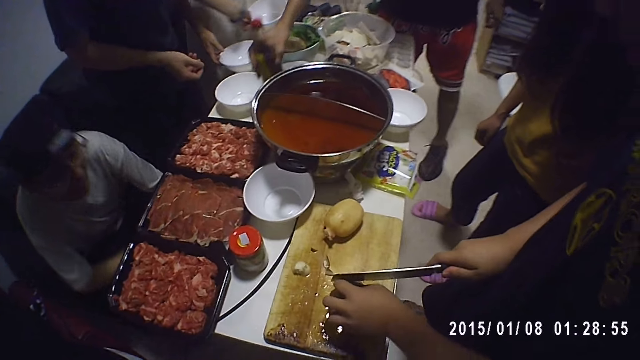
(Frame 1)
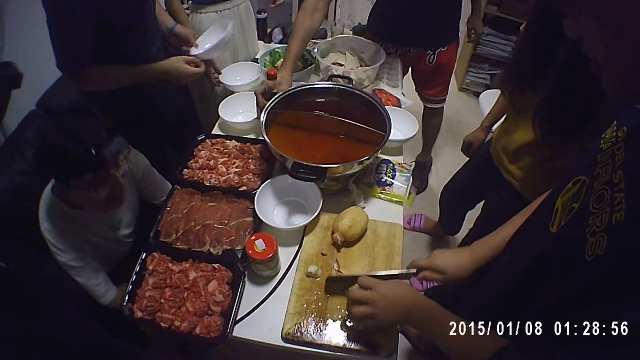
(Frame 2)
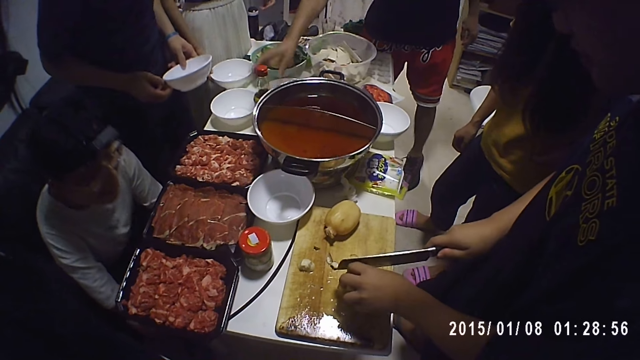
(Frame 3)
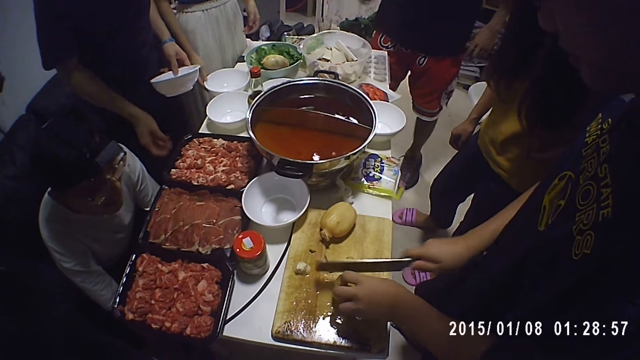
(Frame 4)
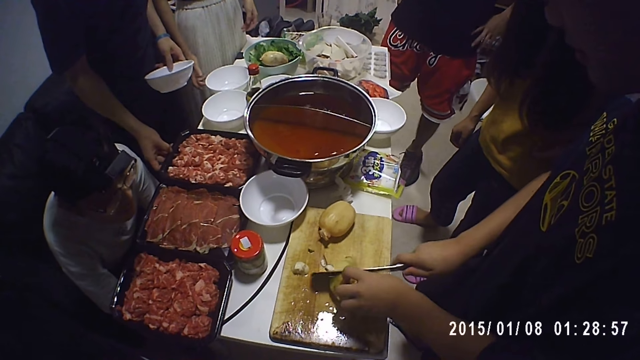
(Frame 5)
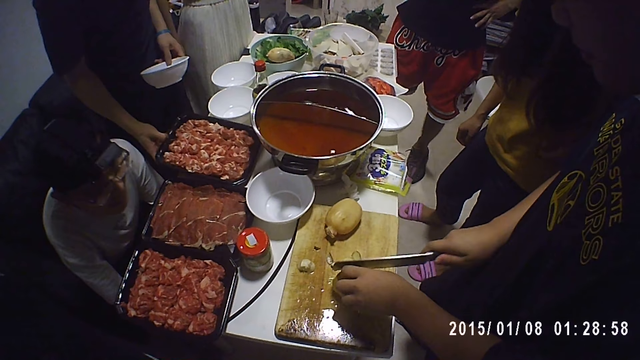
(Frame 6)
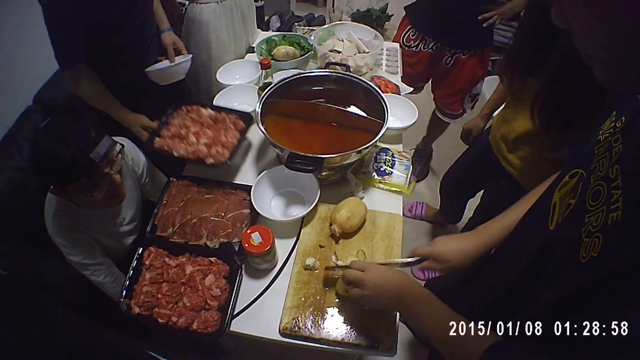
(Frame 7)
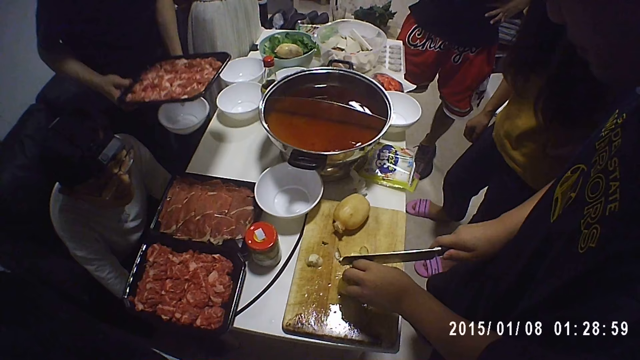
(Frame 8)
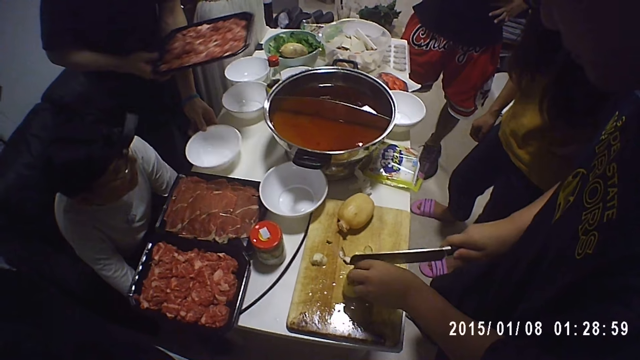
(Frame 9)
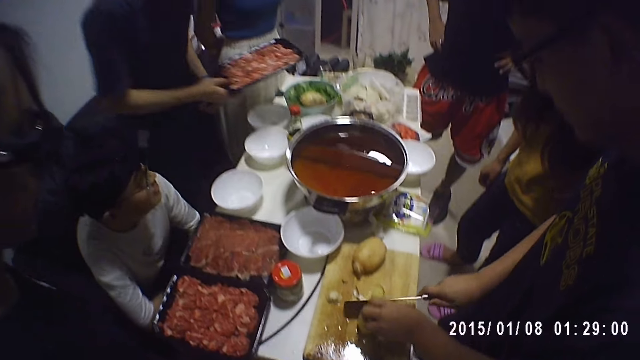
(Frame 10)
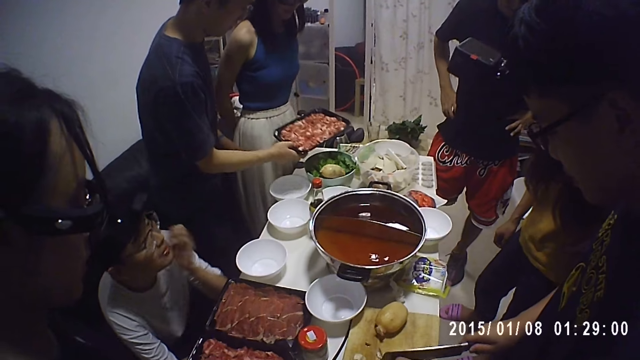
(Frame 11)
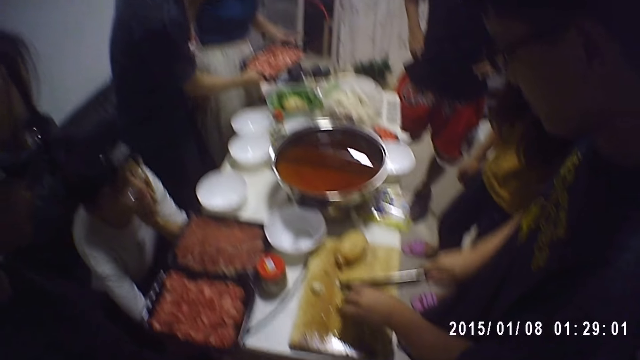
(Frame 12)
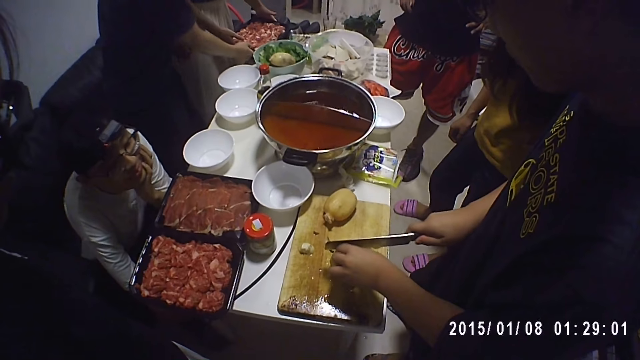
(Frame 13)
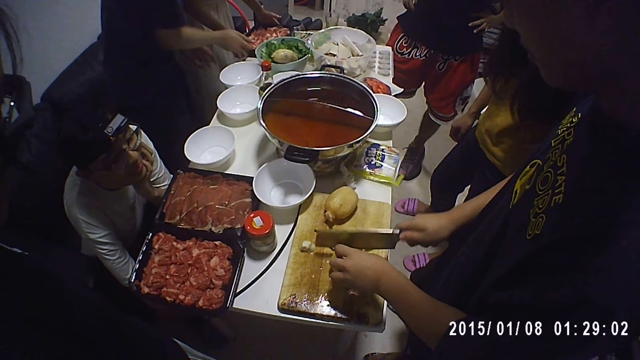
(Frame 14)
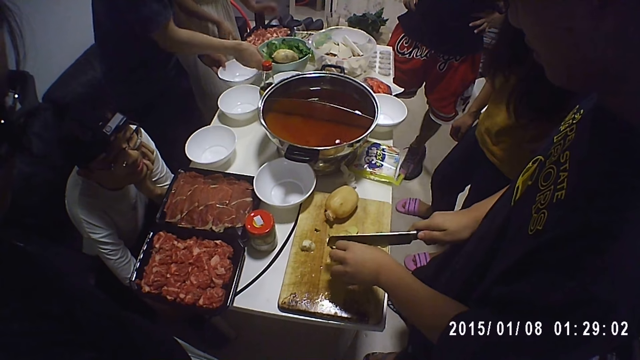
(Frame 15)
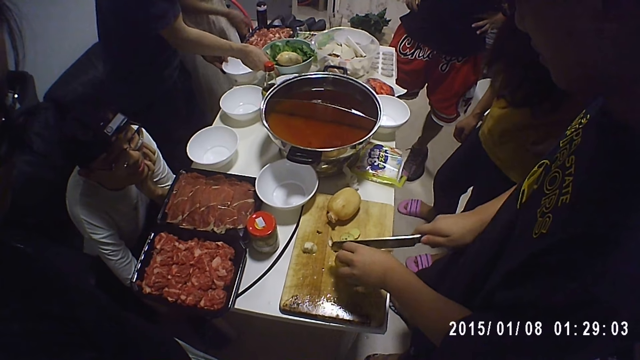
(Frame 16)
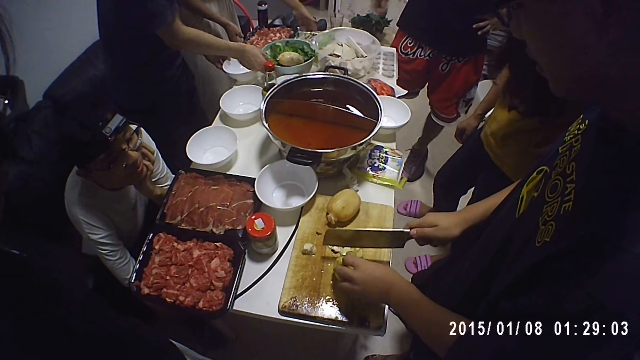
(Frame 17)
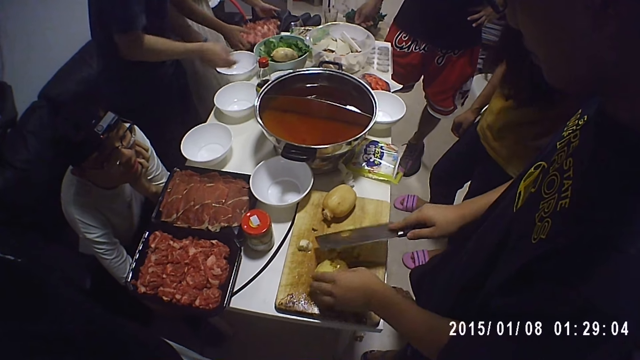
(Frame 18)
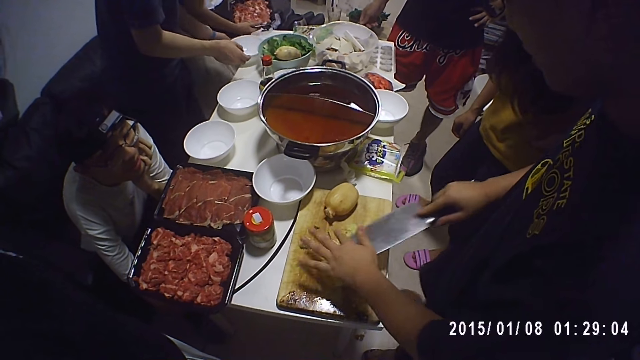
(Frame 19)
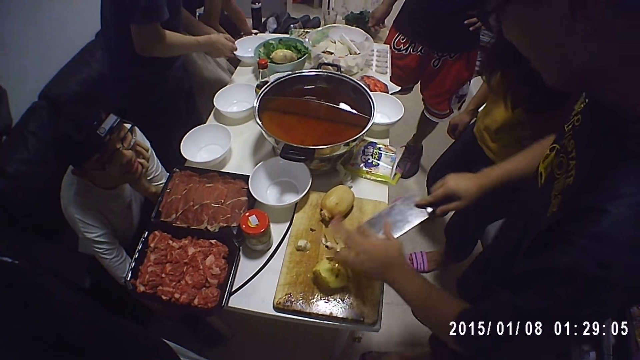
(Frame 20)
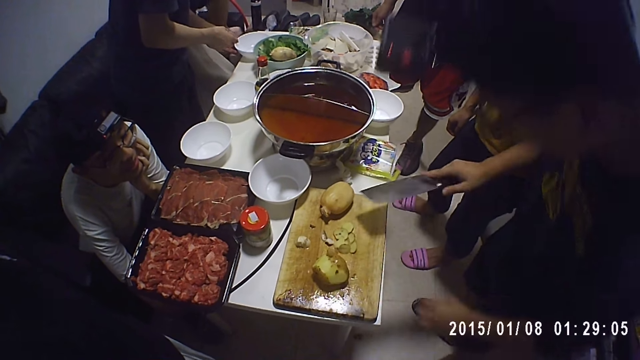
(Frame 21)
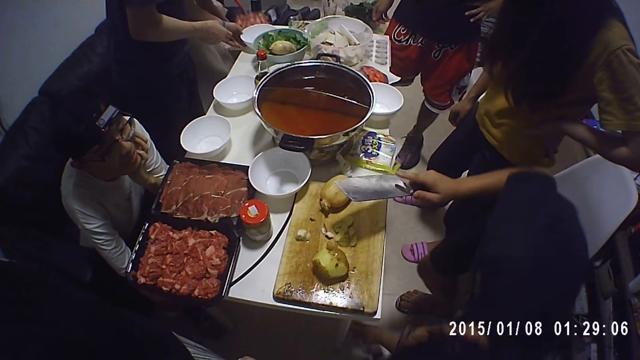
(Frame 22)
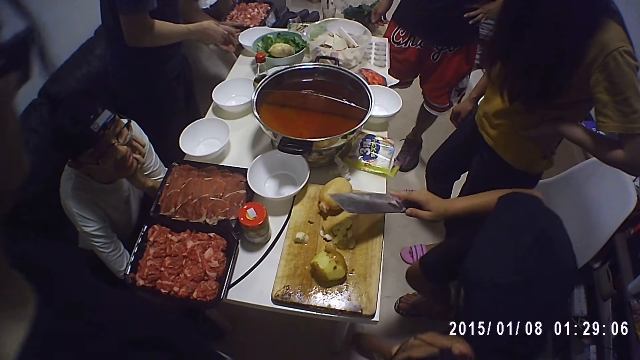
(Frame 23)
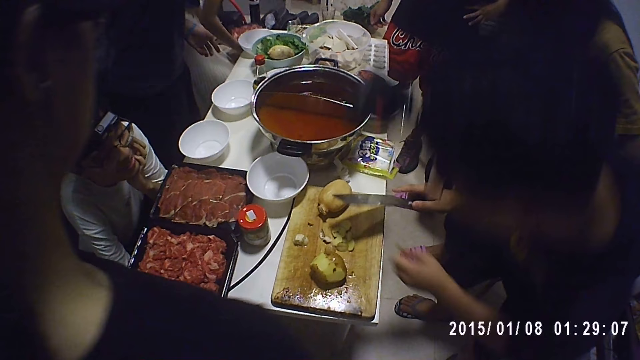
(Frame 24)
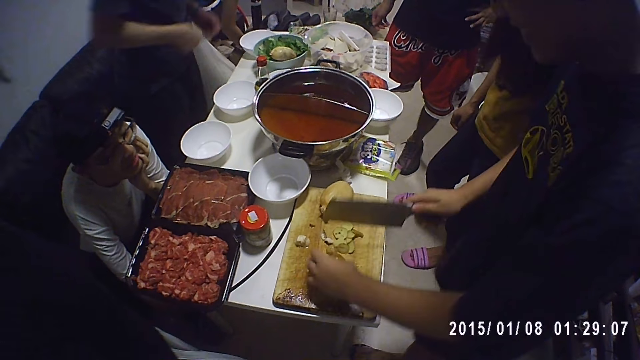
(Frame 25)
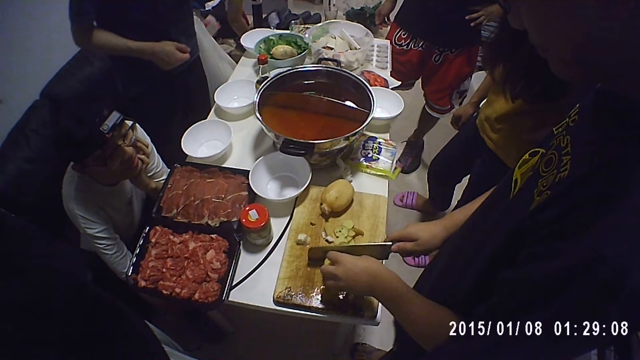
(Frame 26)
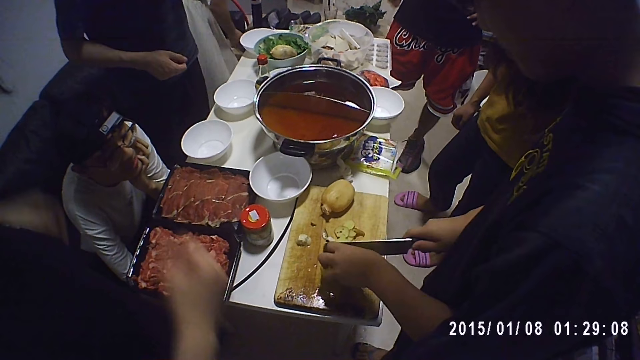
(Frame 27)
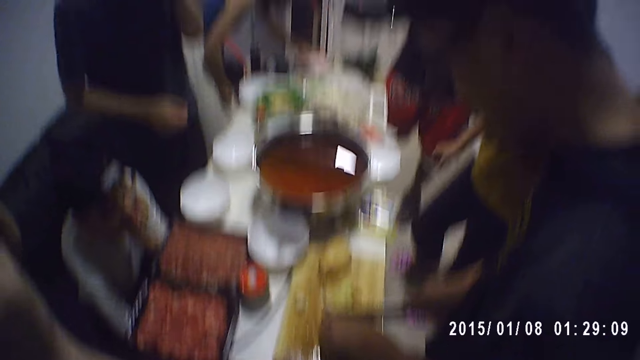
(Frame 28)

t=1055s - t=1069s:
A man carries the plate on the table with his left hand. Another man drops the bottle of sauce in his right hand on the table. The first man carries the pack of meat with his right hand. The first man drops the plate in his left hand on the table. The first man gives the pack of meat in his right hand to a woman. The woman drops the pack of meat on the table with both hands. A third man picks up the potato peel on the floor with his left hand. The third man cuts the potato on the chopping board with the knife in his right hand.

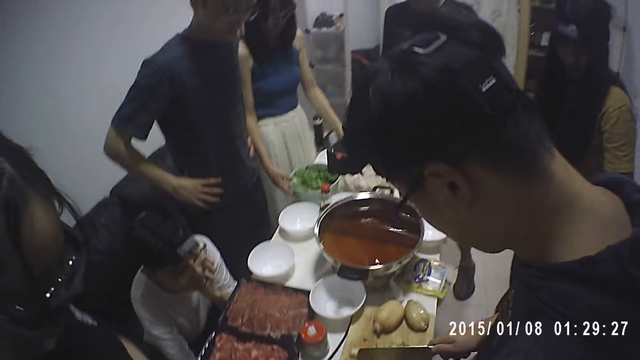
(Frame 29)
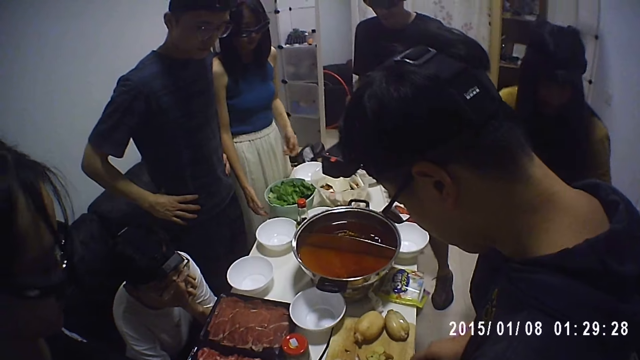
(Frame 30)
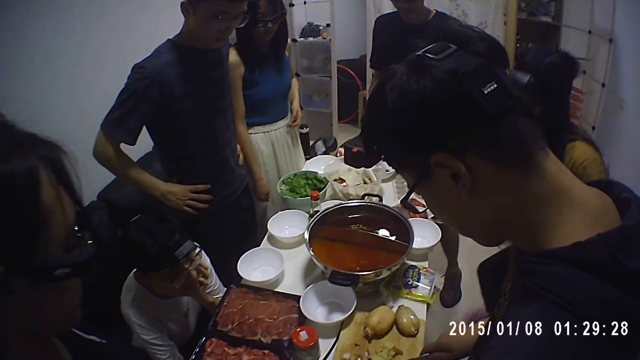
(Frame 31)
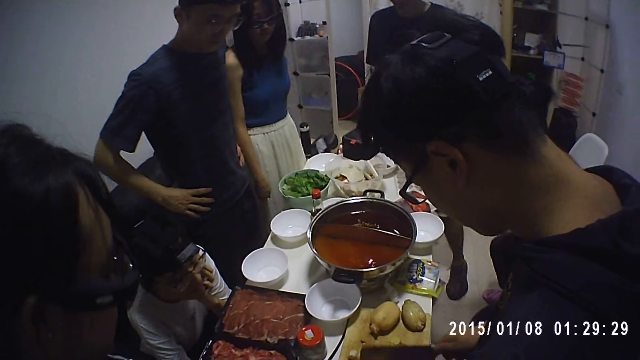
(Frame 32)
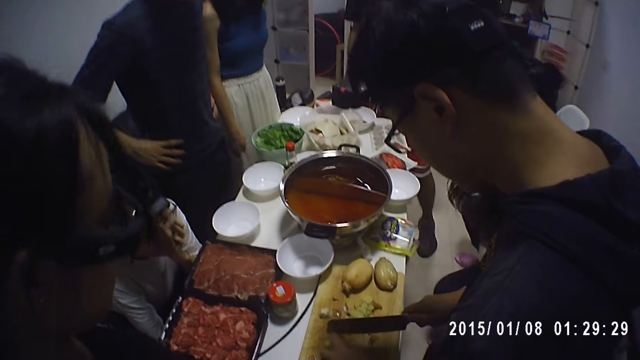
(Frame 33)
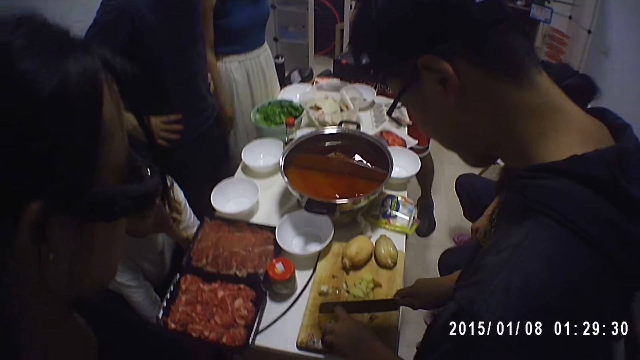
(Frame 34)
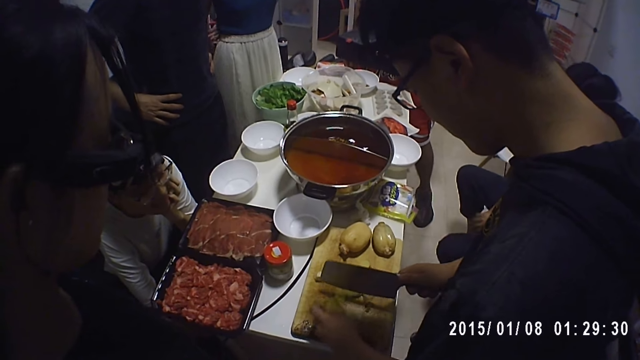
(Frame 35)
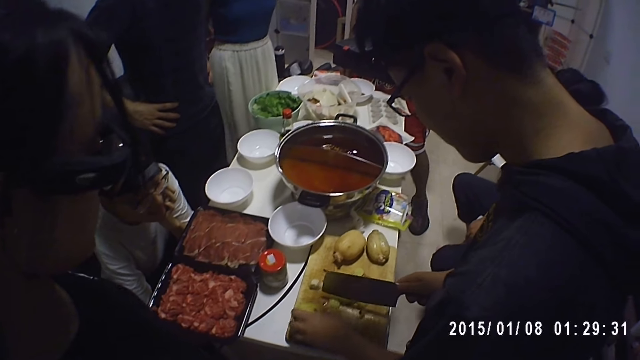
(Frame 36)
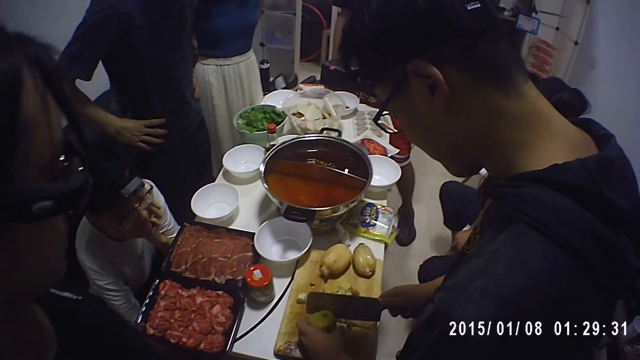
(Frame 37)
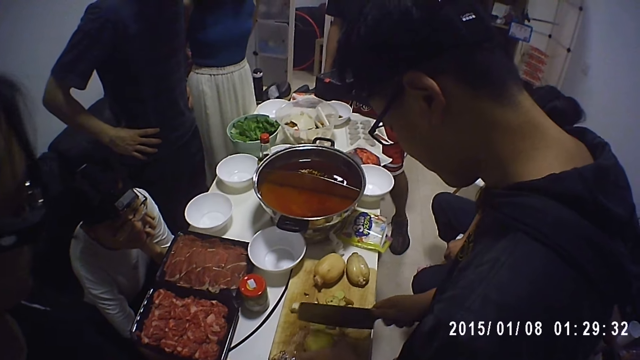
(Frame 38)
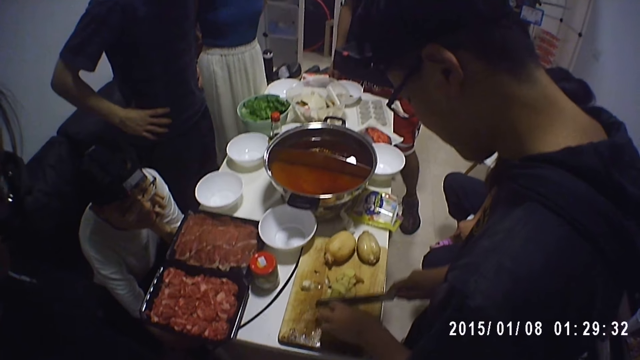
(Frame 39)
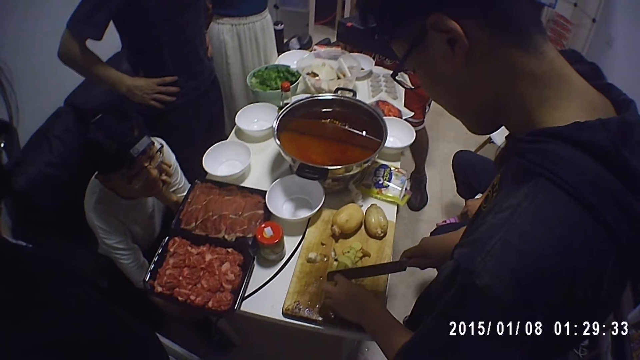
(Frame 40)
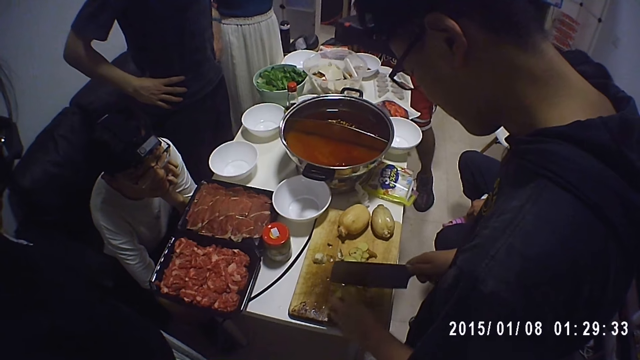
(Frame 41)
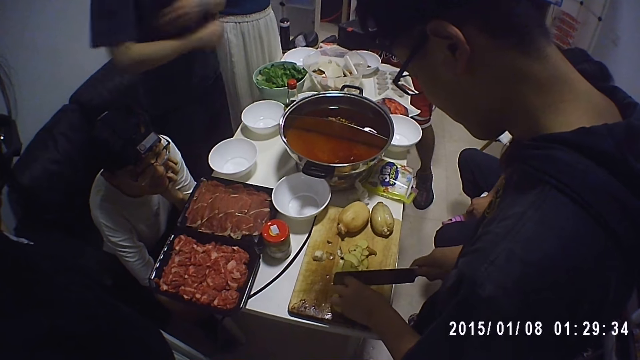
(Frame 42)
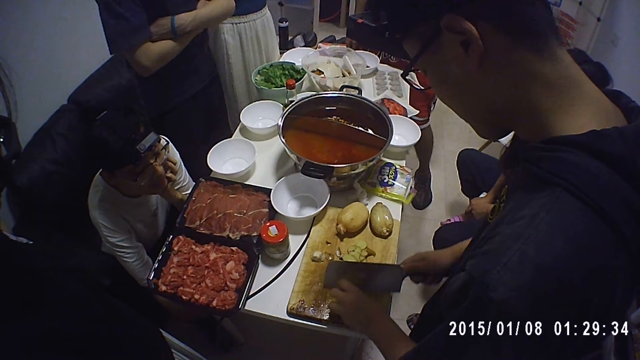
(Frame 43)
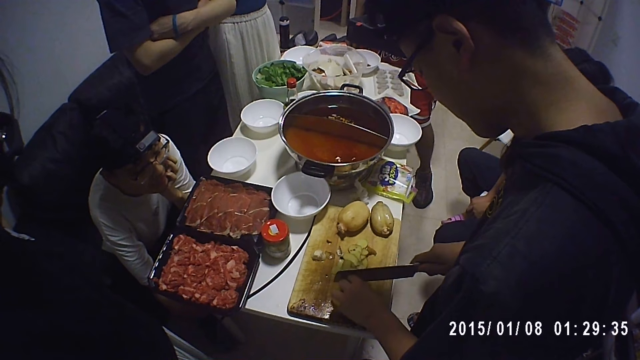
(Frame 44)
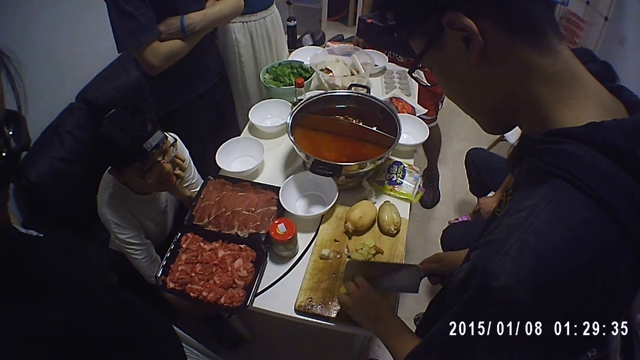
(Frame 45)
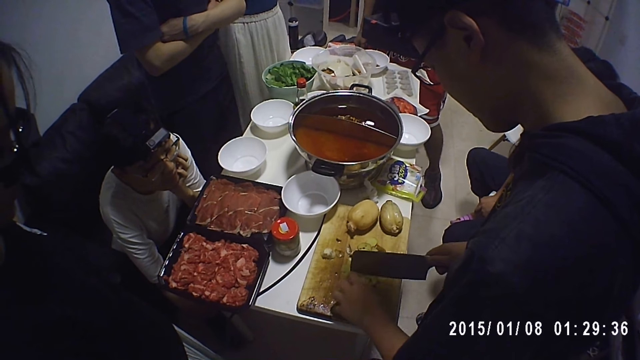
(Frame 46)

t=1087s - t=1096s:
A woman sits on a chair.
